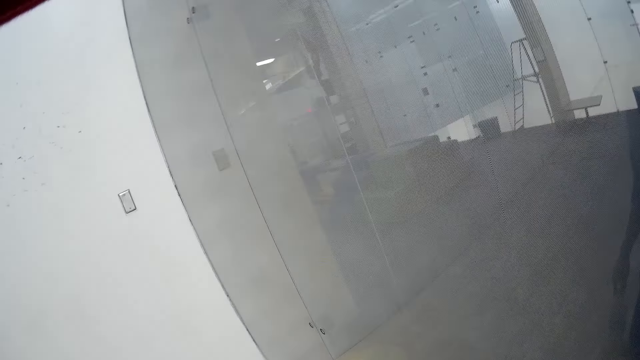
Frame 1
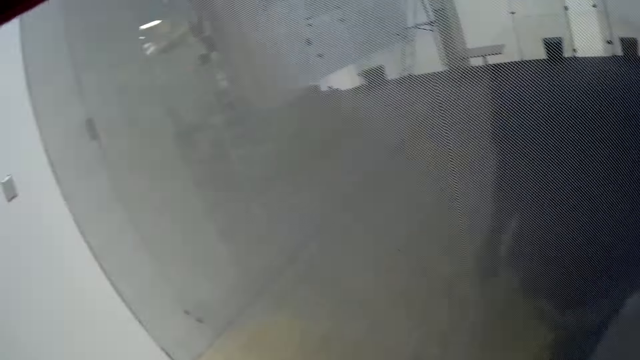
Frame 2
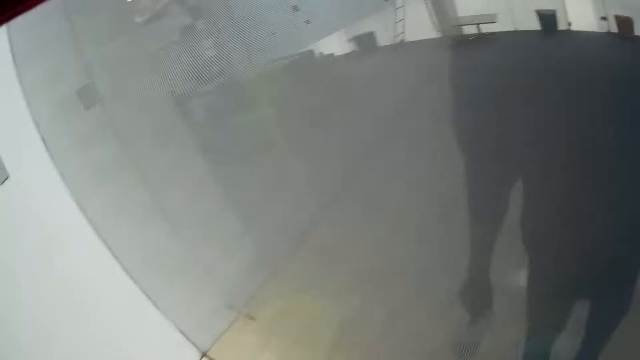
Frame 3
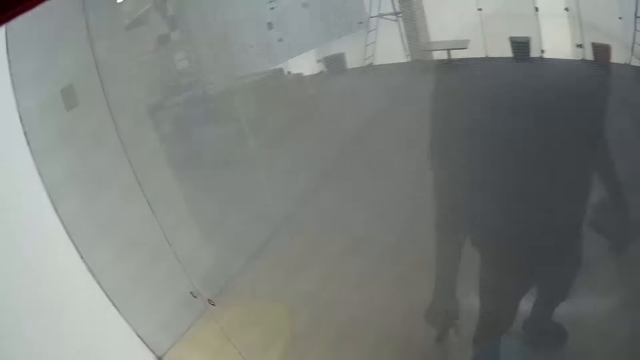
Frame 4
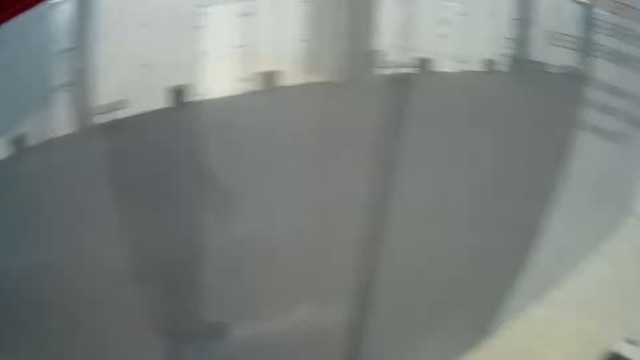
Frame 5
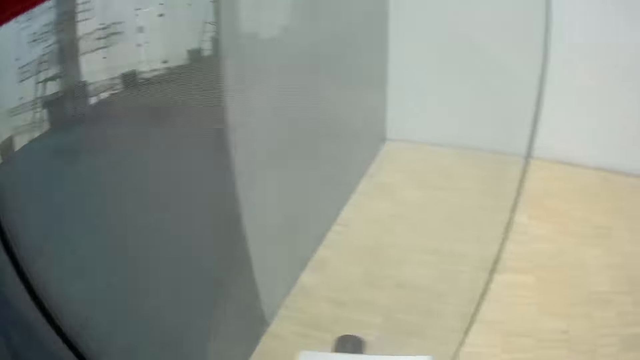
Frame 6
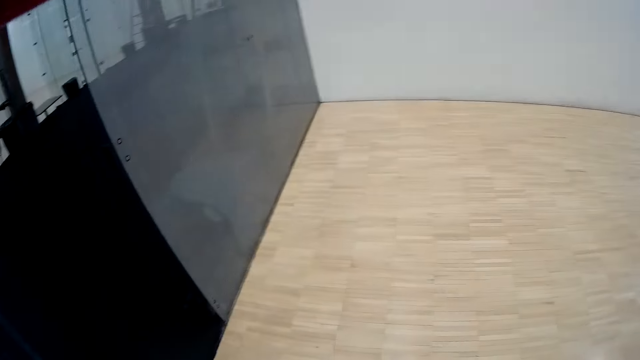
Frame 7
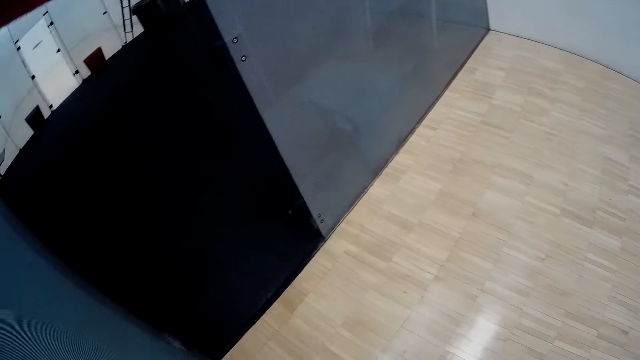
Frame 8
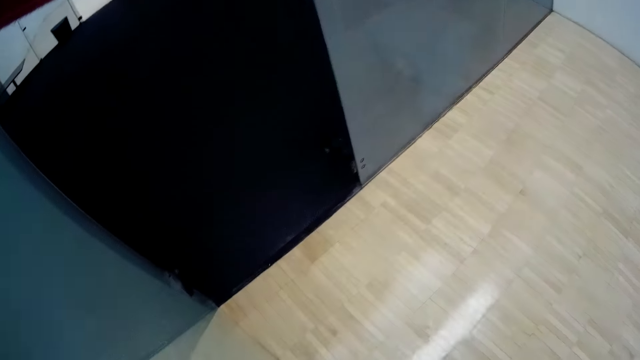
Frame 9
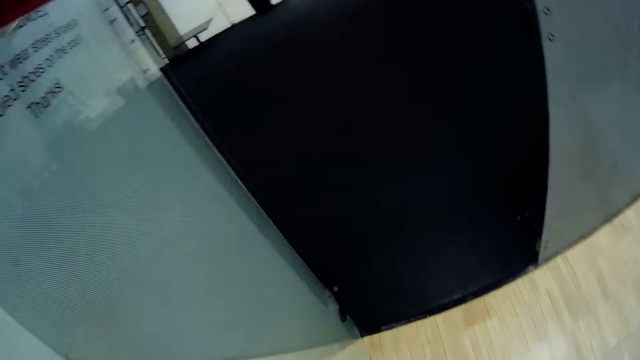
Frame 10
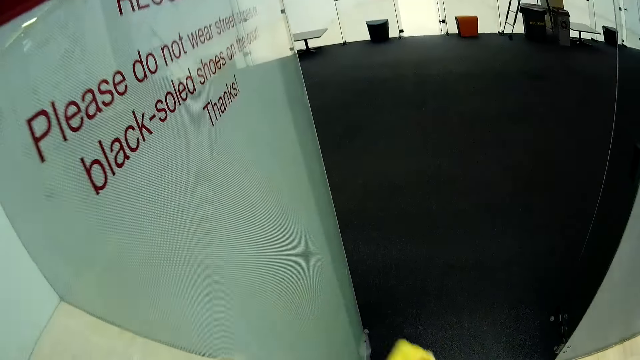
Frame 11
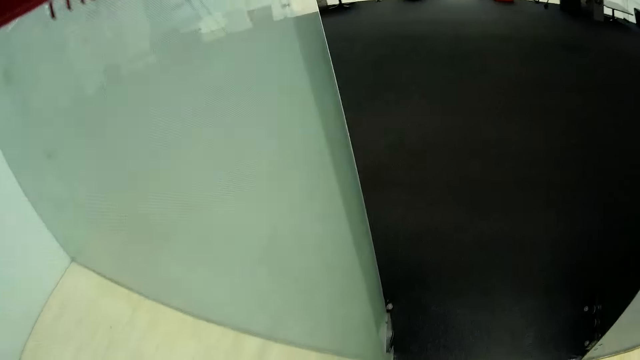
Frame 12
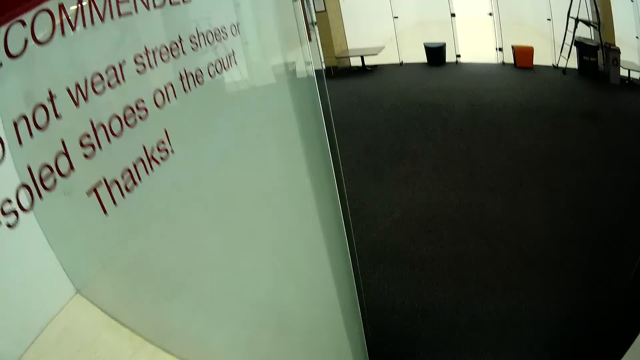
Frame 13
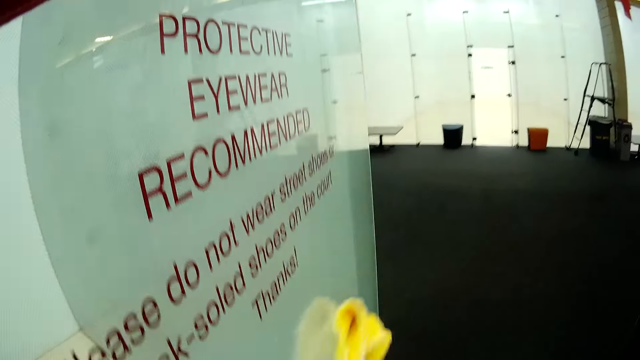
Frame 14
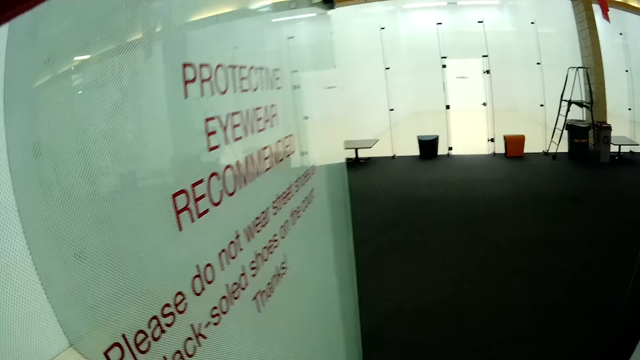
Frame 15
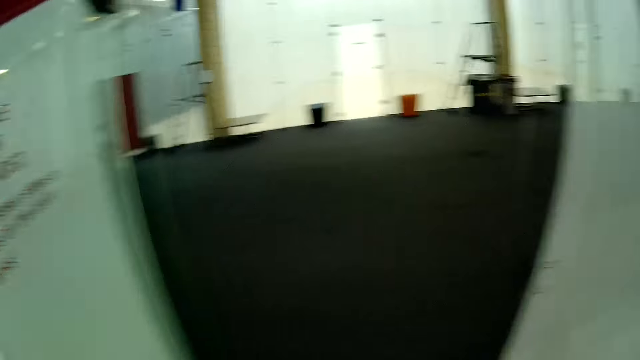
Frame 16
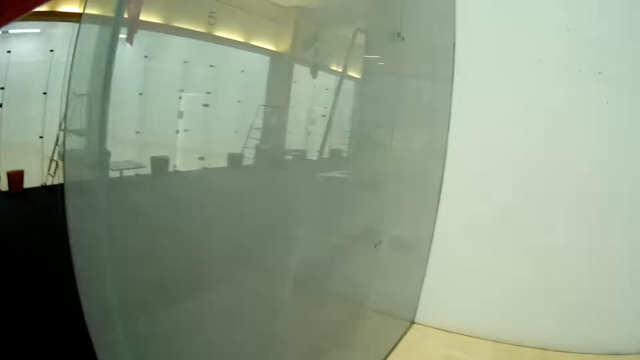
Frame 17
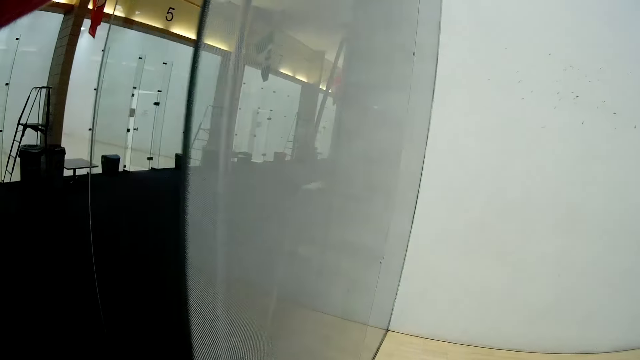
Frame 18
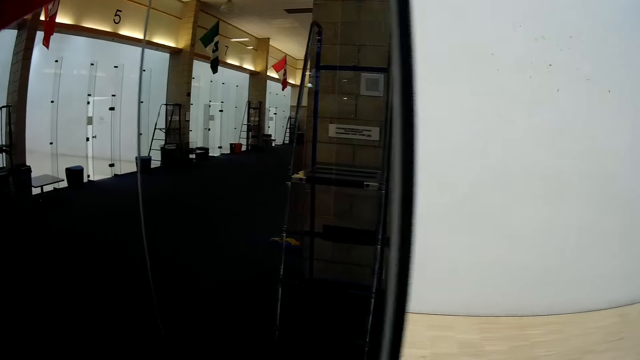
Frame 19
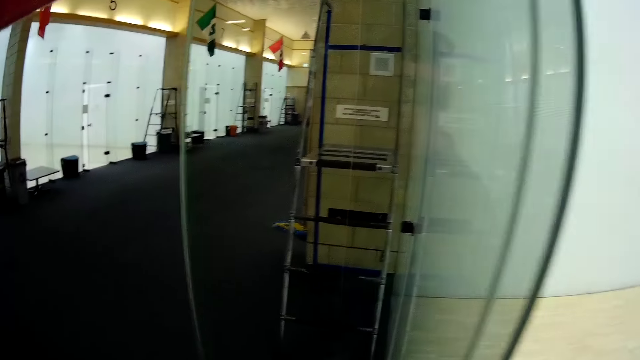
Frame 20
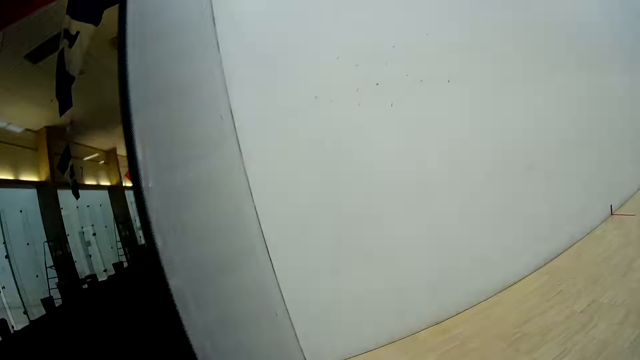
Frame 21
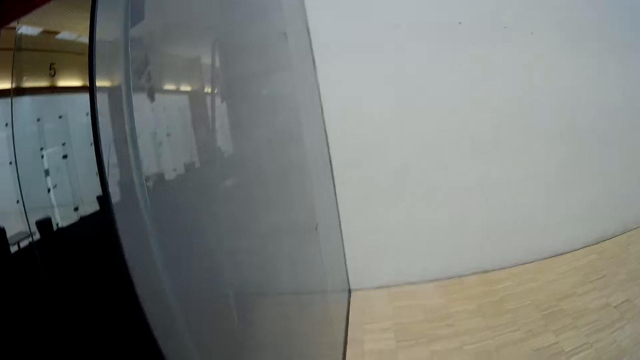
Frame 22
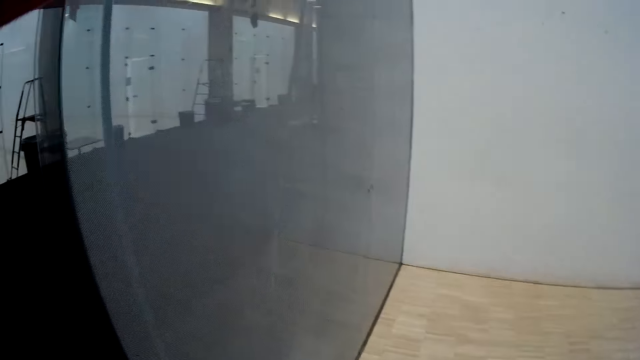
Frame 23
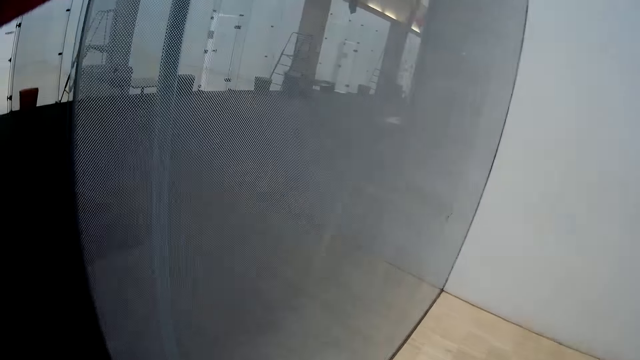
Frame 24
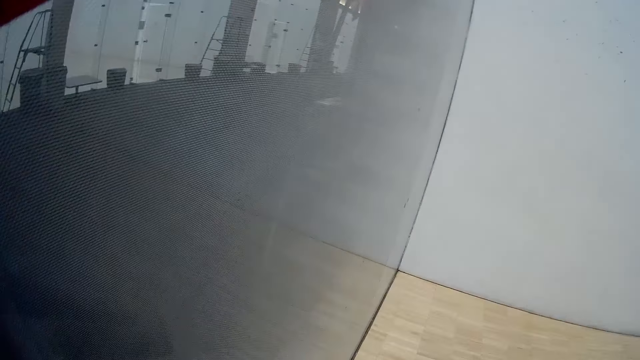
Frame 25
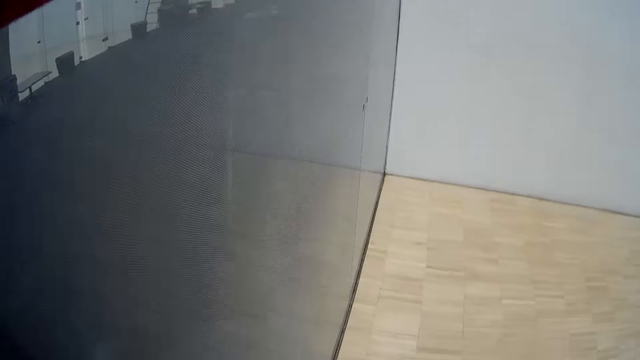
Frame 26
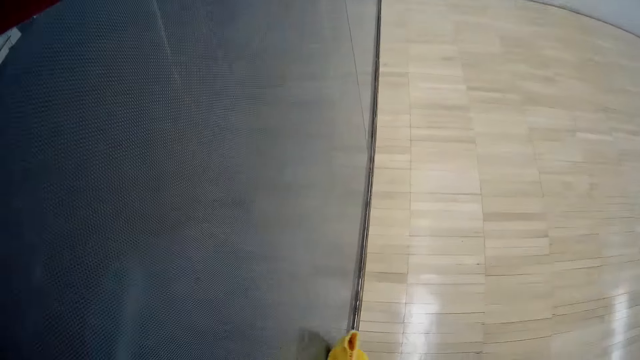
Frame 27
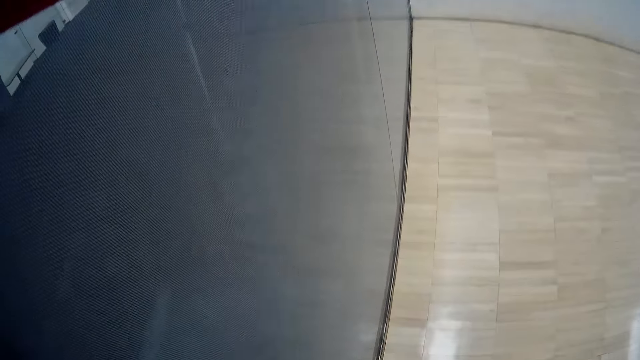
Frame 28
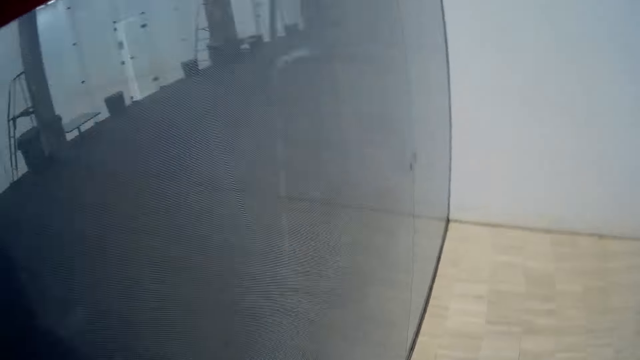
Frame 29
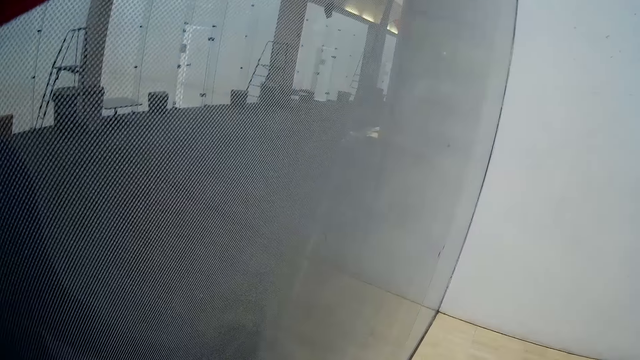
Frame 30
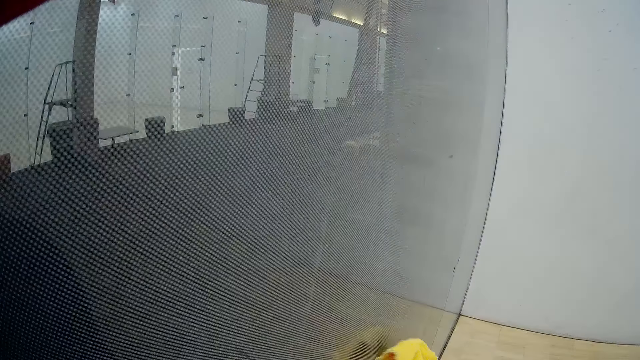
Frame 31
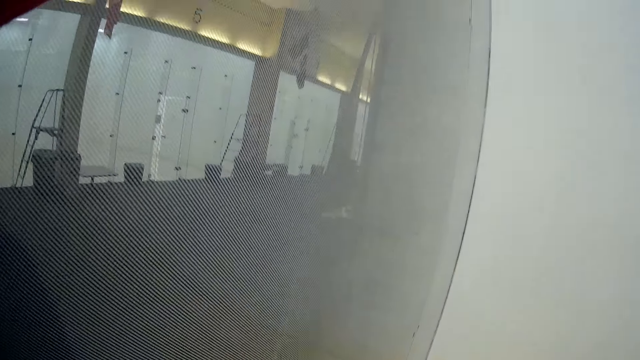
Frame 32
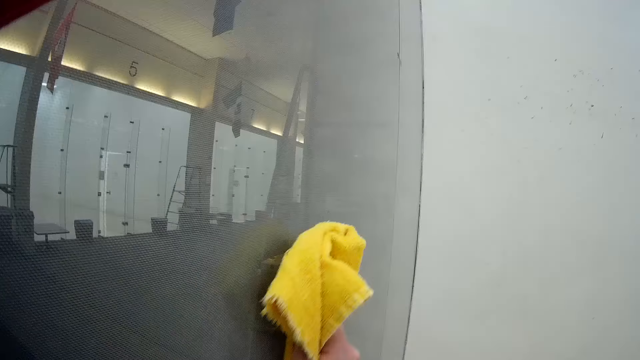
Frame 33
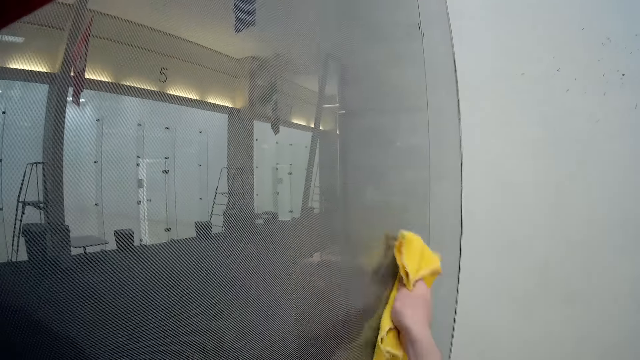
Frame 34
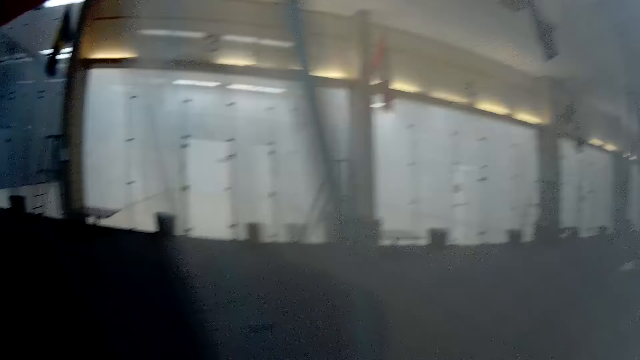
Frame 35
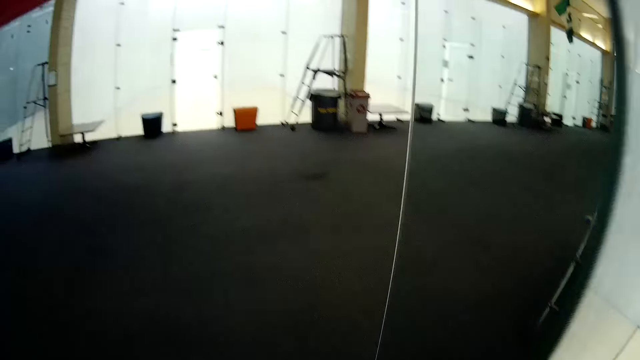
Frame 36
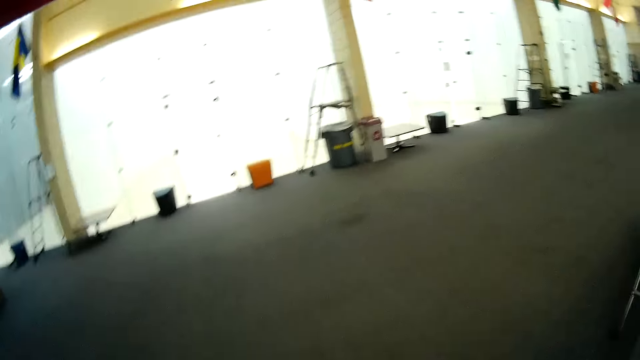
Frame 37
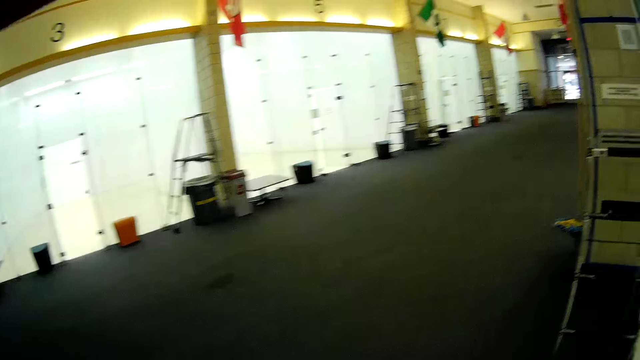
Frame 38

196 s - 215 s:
The camera wearer looks at the window glass. He wipes the glass window with a wipe towel. He cleans a glass screen with a napkin with his right hand. He looks at the window glass. He wipes the glass window with the wipe towel. He walks out of the handball court. He walks into the room.

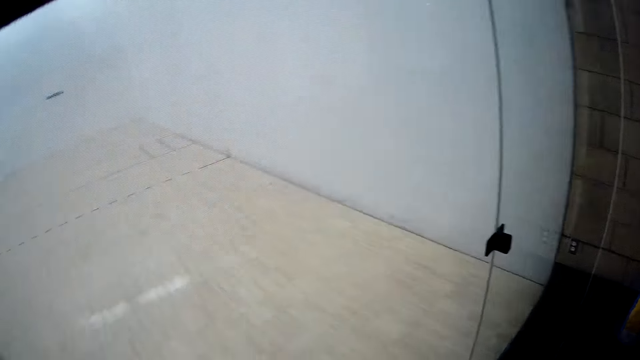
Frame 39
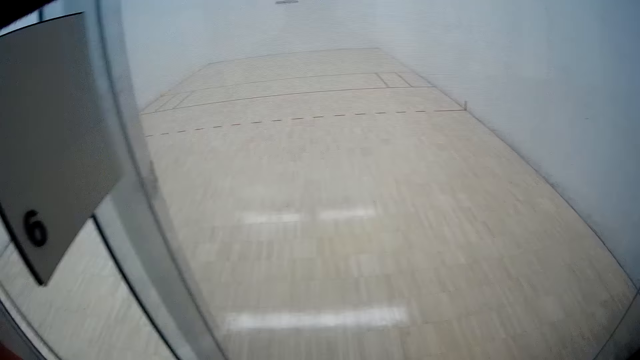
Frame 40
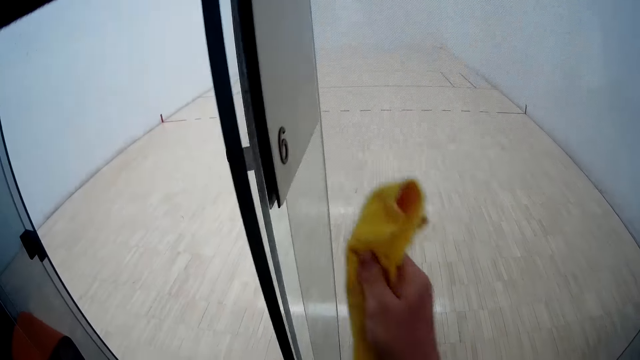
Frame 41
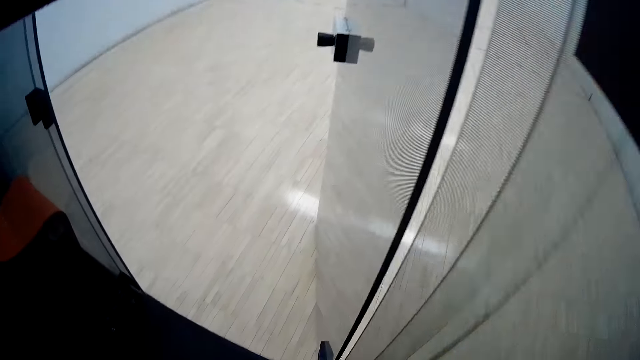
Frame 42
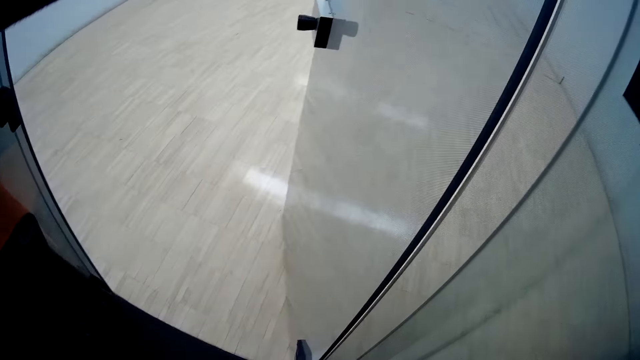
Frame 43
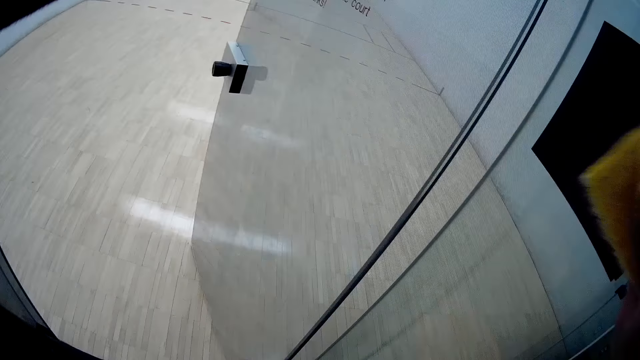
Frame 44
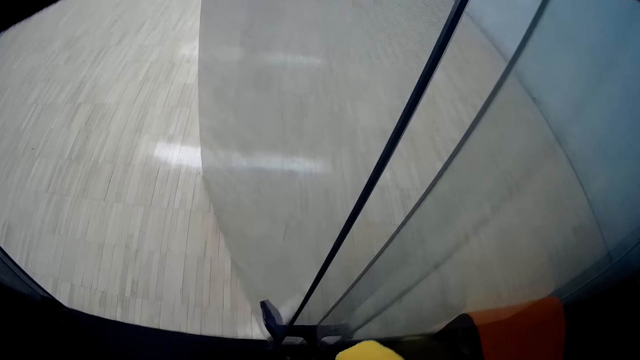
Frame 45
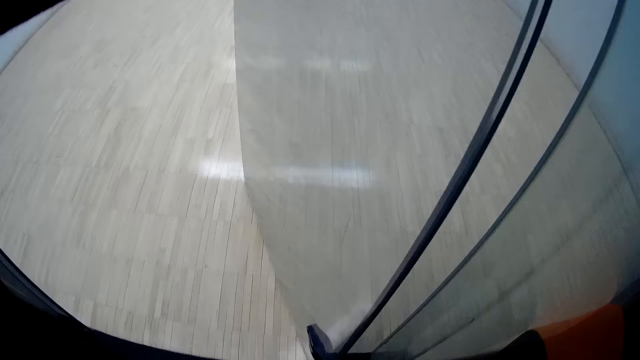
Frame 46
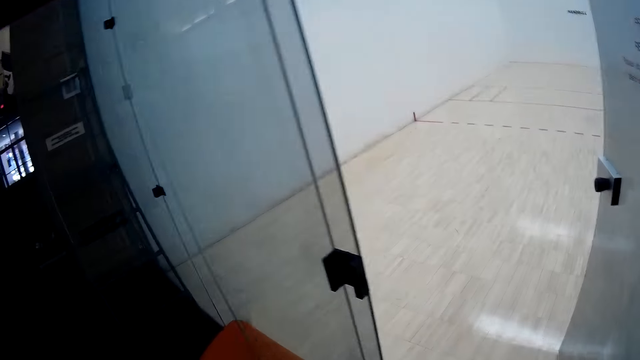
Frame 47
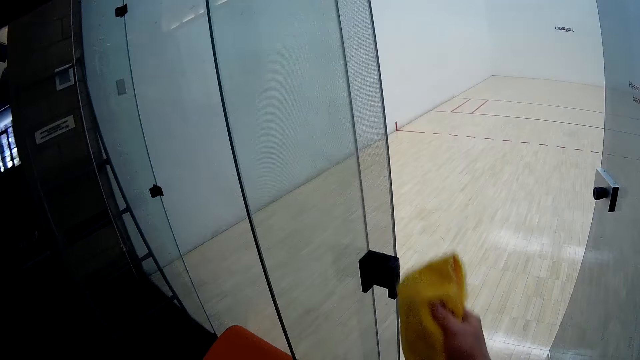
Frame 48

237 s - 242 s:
The camera wearer cleans a glass door with a napkin with his right hand.
